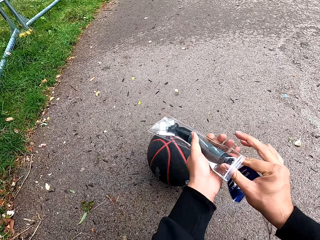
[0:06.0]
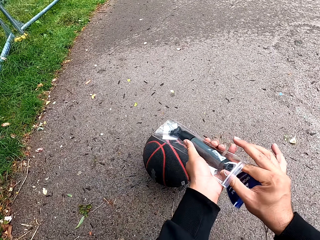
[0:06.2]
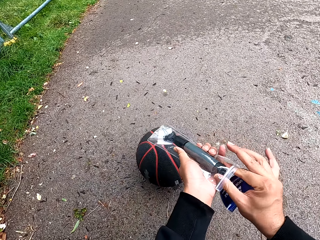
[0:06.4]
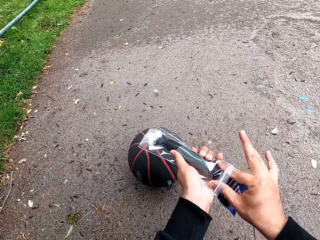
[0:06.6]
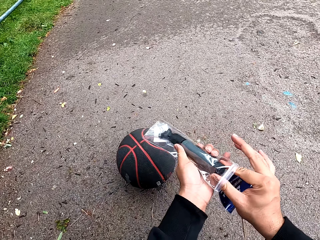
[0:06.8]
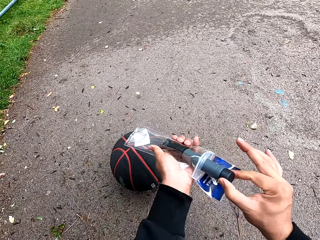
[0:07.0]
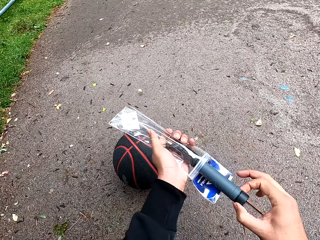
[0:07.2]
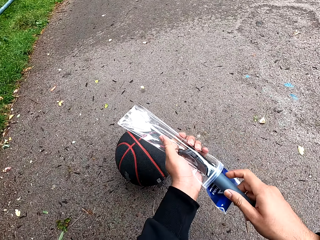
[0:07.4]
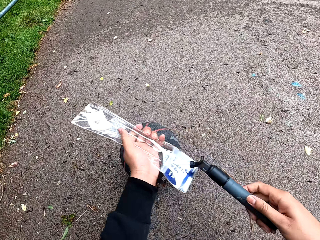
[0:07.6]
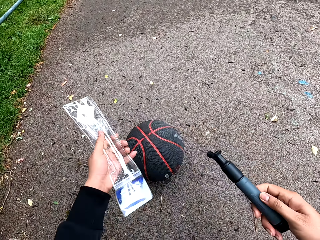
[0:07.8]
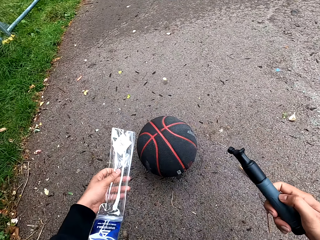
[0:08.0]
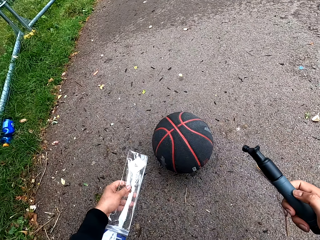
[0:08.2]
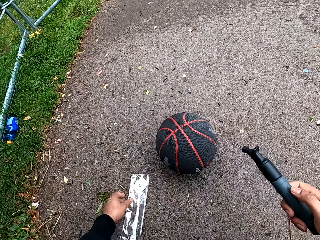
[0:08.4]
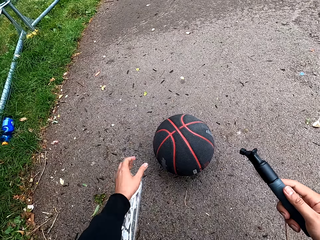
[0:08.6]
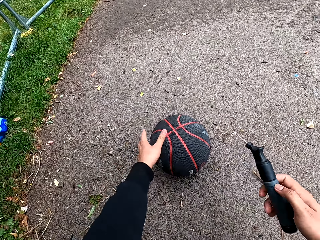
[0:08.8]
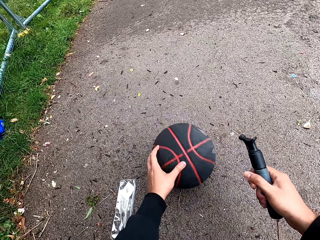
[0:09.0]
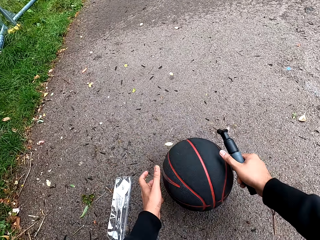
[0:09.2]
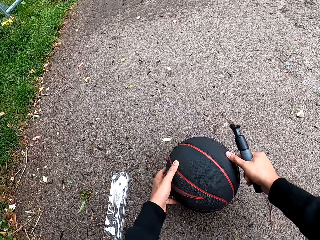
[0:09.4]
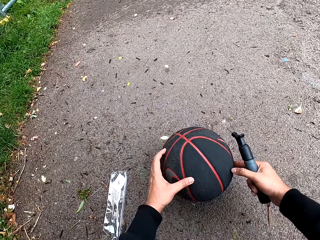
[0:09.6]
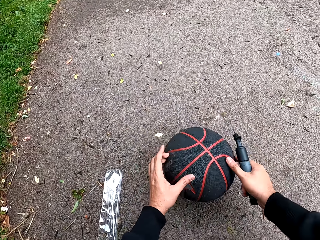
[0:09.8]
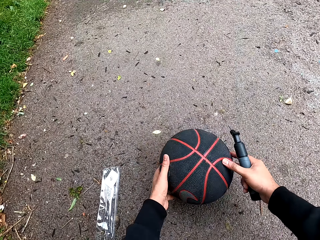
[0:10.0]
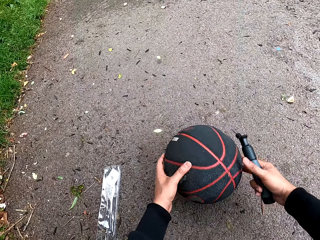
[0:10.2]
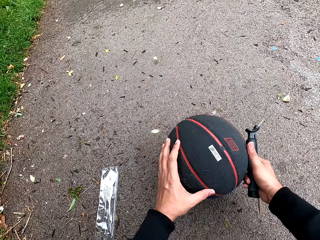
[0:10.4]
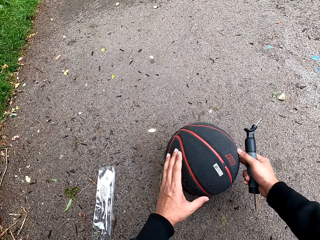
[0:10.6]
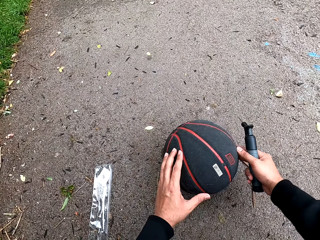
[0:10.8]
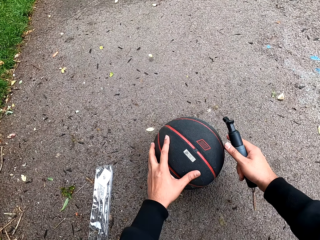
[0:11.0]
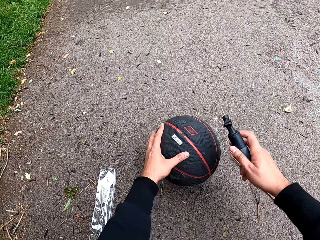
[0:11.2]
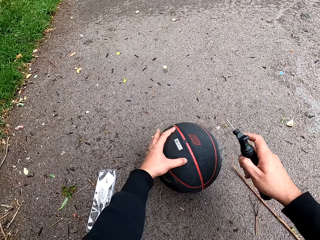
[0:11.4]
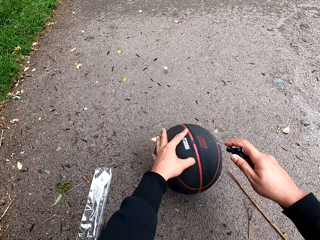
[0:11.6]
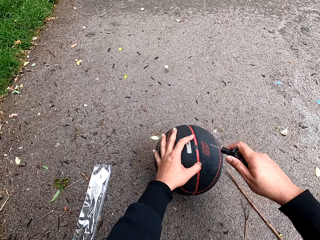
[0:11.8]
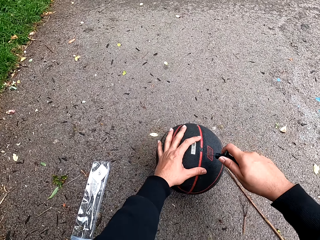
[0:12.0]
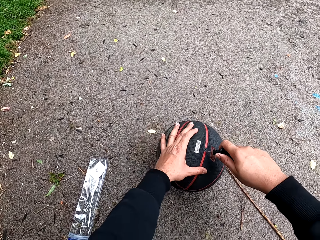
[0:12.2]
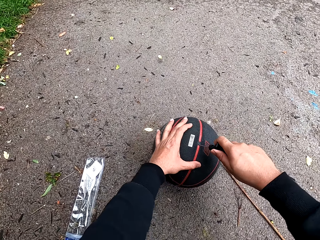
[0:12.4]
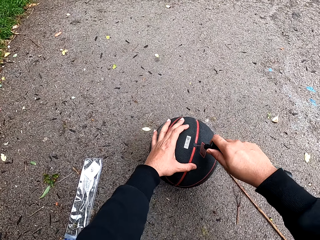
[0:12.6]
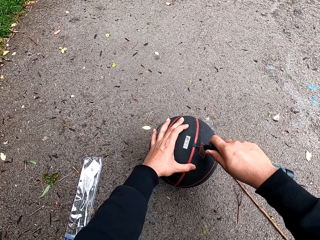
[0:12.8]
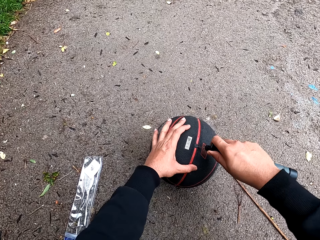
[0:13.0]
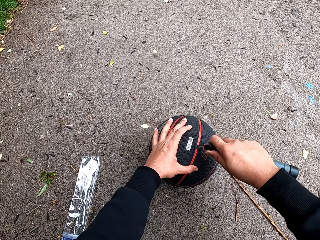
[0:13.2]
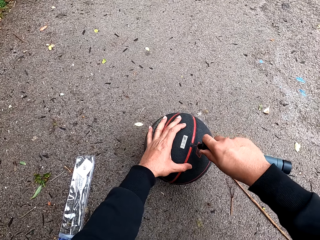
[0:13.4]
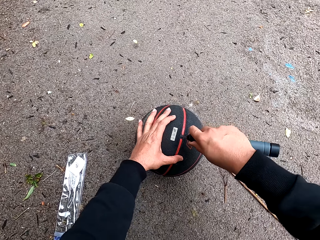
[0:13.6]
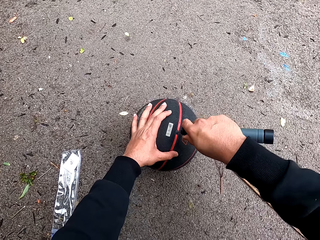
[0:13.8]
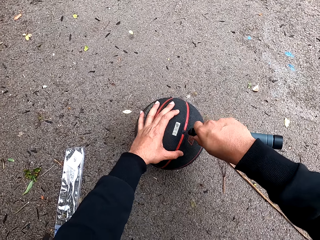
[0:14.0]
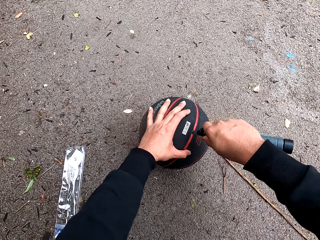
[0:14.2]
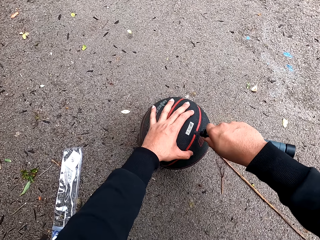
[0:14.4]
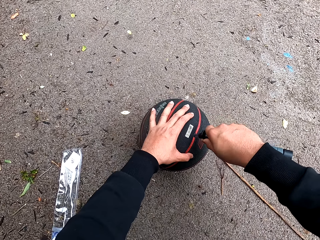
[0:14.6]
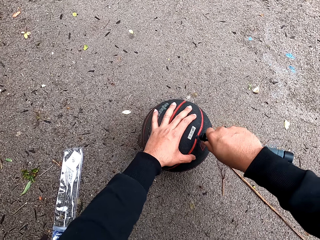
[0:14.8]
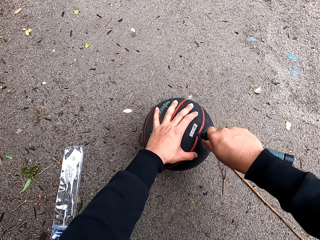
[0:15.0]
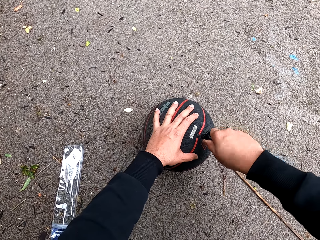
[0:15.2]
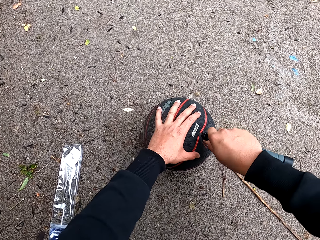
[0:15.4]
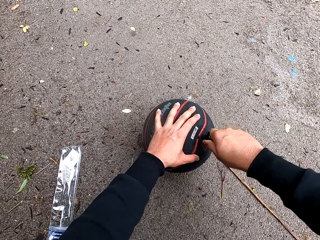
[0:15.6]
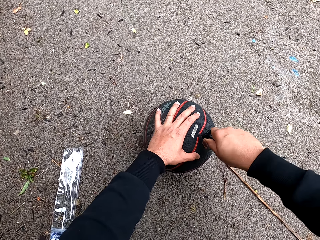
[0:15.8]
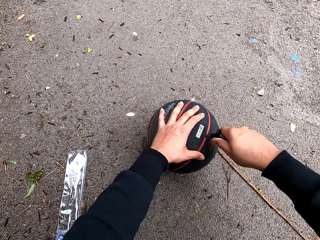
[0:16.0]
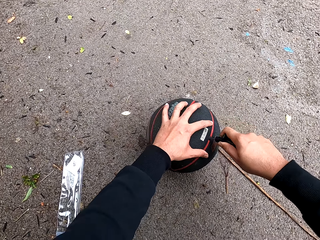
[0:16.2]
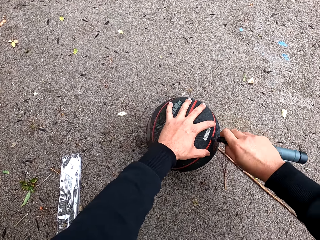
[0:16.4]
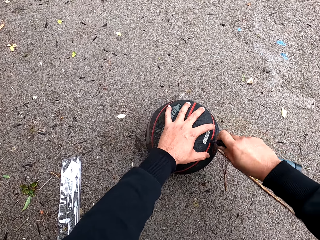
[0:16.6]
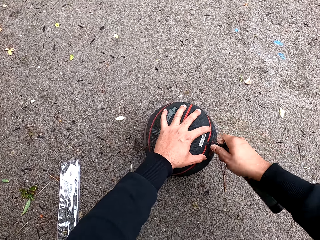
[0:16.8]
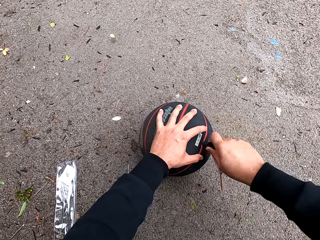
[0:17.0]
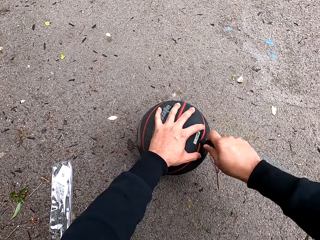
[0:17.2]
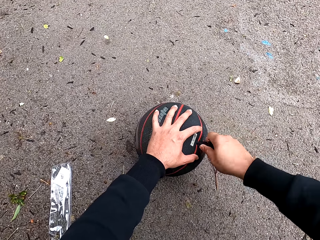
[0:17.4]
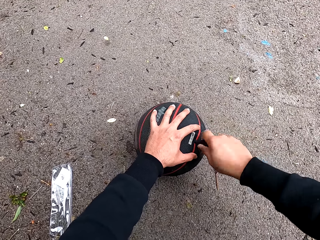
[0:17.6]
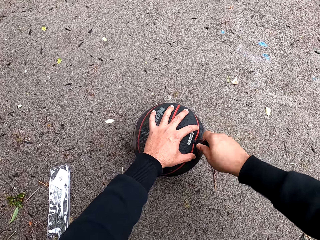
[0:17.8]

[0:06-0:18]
The camera wearer removes a ball pump. They put the ball pump package on the floor, hold the ball on the ground, and turn the ball around. They put the ball pump needle into the ball valve.

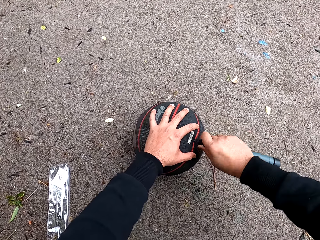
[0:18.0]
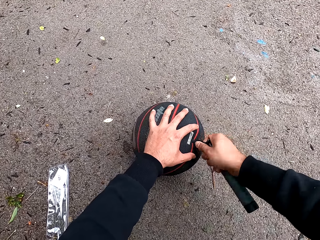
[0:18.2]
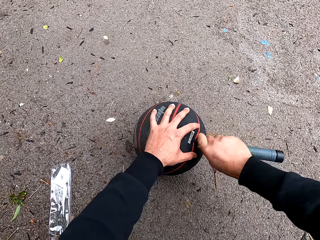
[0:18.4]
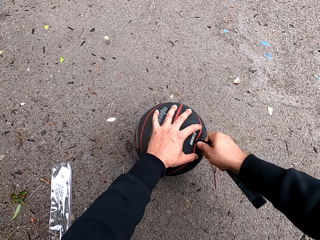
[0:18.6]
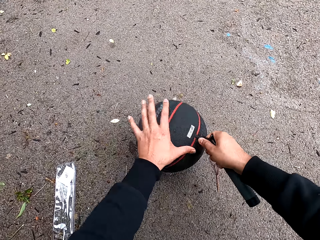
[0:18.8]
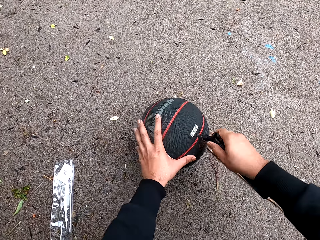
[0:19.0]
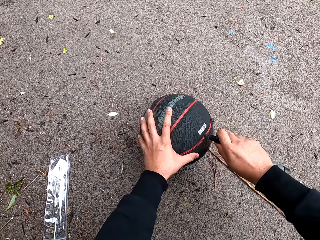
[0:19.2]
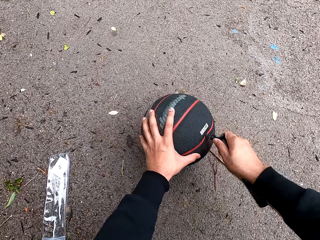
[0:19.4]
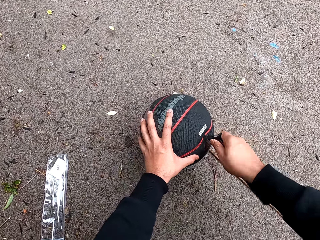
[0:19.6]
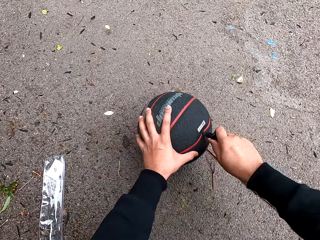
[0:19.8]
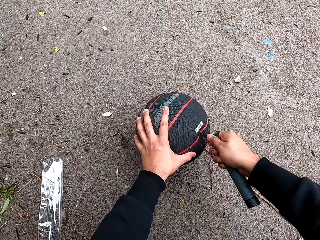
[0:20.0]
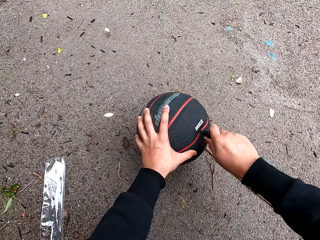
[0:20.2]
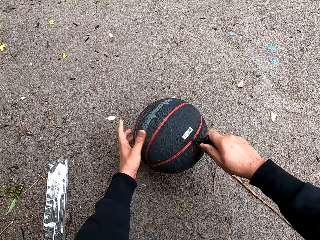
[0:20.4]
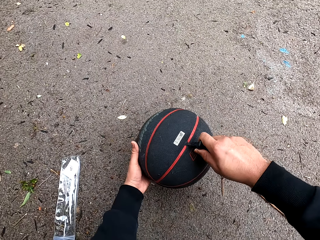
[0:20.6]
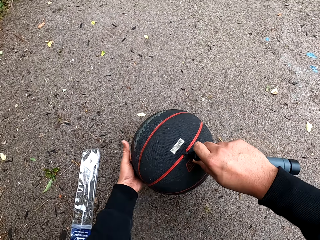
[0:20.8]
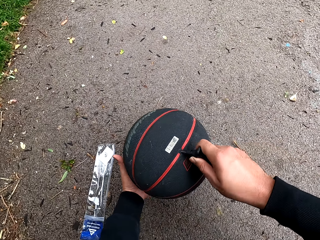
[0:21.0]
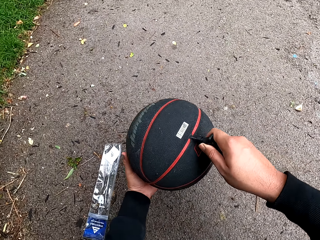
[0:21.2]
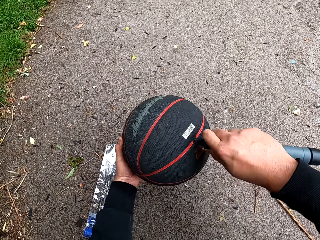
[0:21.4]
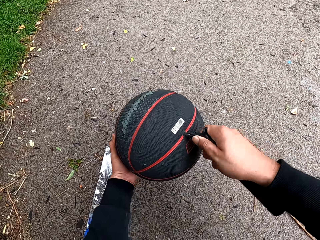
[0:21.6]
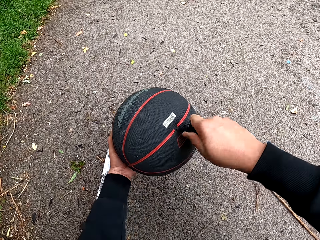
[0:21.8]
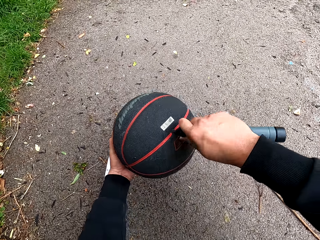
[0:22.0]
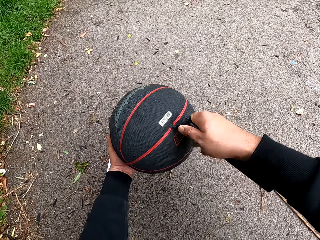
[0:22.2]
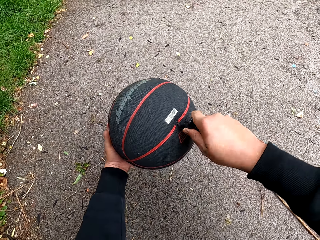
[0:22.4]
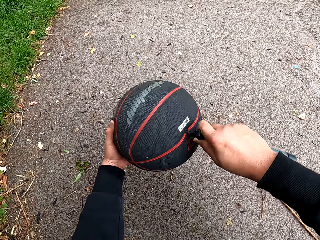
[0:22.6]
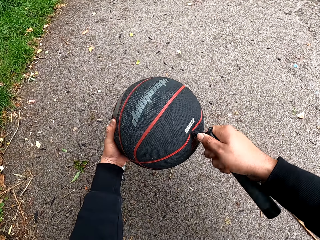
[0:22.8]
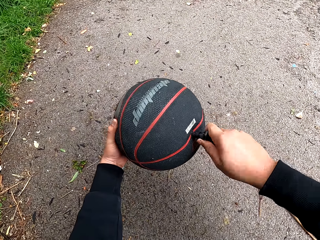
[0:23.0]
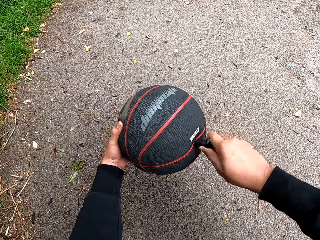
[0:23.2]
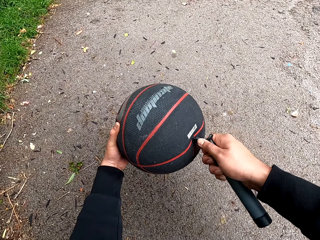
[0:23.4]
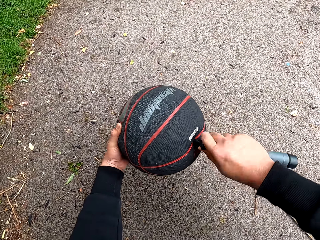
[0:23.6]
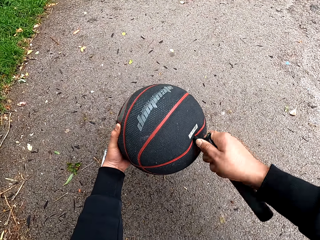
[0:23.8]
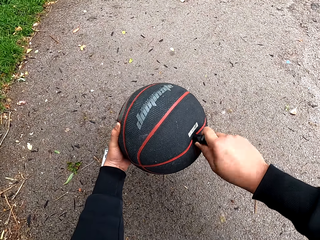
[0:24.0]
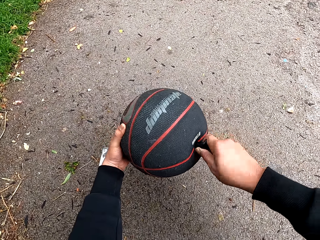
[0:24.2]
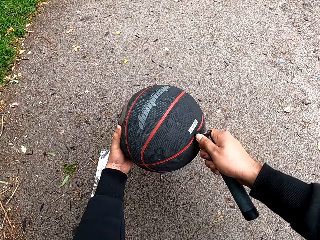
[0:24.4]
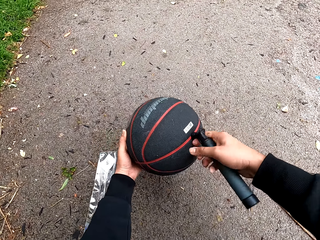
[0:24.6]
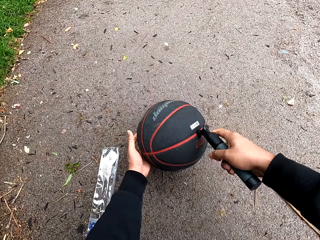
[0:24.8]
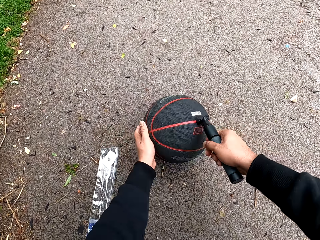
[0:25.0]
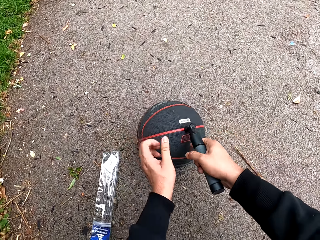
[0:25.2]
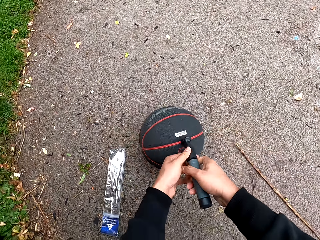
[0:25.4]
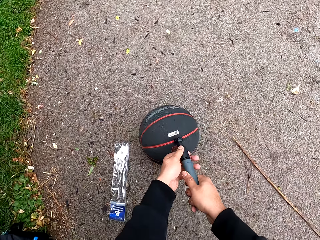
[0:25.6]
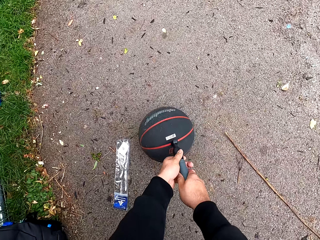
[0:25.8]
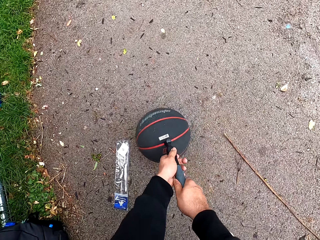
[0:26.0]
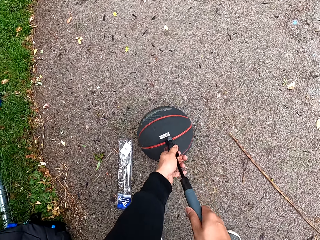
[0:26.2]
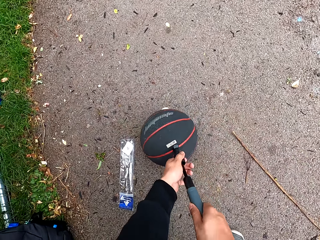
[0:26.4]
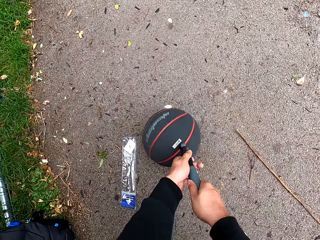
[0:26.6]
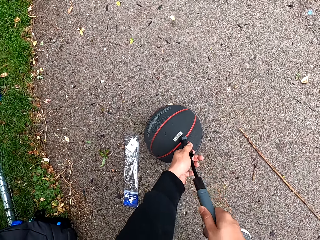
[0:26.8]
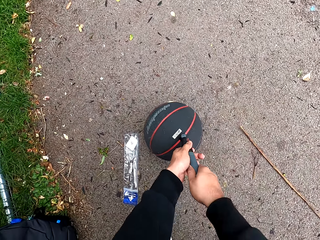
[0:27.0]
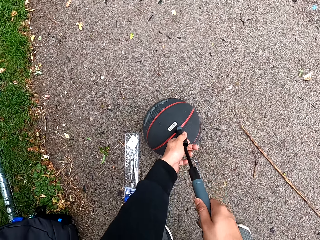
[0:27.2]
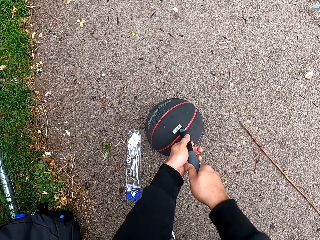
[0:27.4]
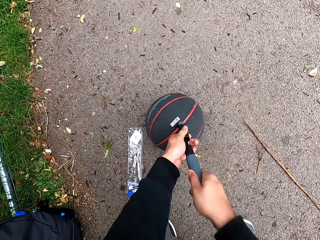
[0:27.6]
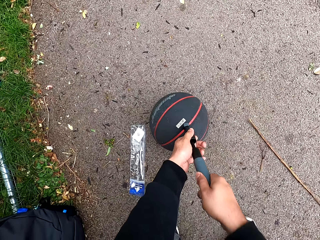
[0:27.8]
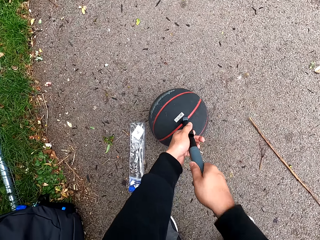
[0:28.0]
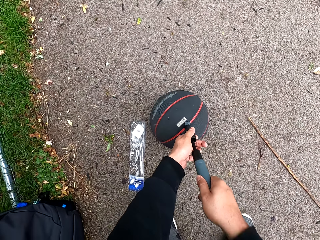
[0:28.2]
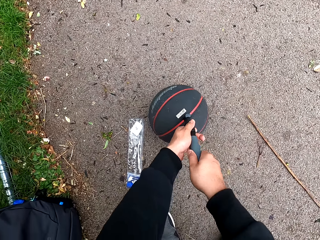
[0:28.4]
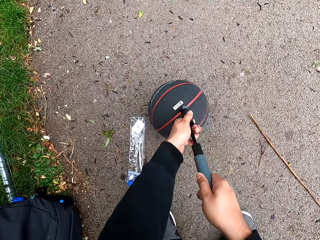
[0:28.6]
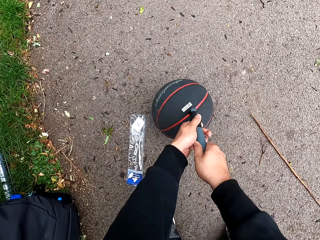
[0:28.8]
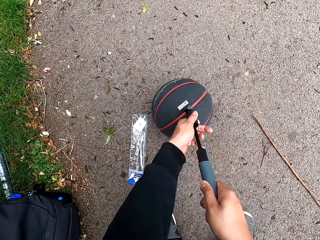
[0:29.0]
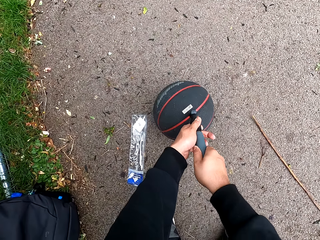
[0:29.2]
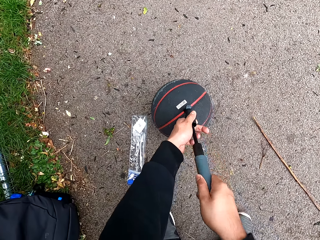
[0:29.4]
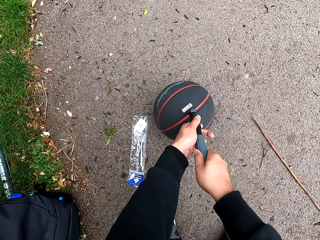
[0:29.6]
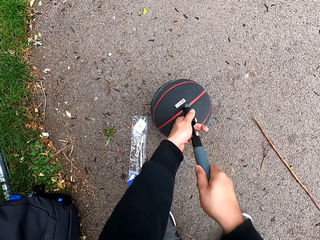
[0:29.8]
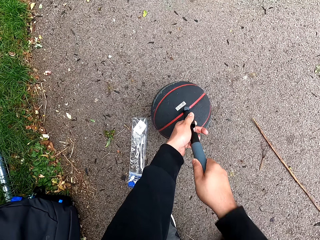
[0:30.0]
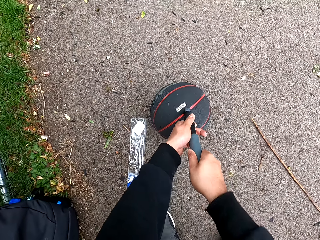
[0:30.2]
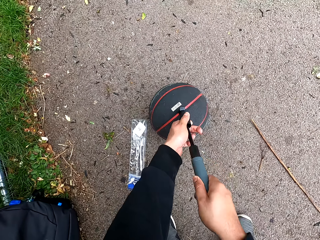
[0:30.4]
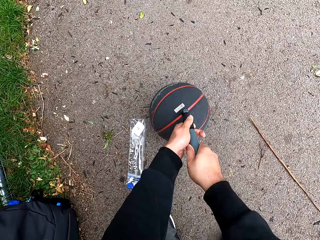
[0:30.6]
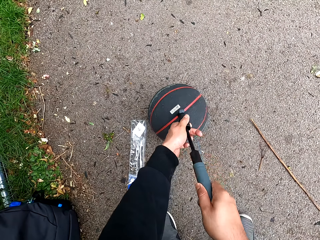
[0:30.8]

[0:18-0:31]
The camera wearer takes the ball. They insert the ball pump needle in the ball valve. They put the ball on the ground. They pump the basketball.
